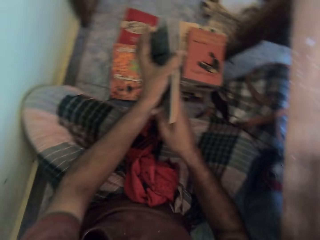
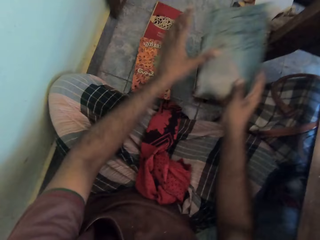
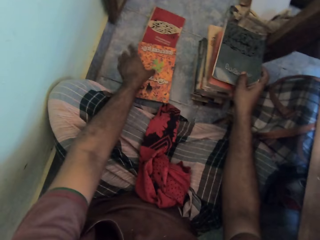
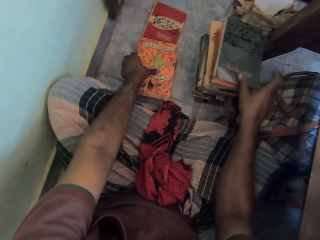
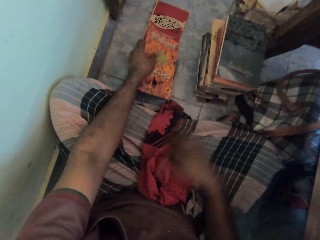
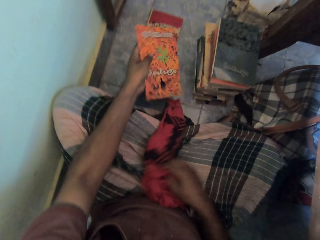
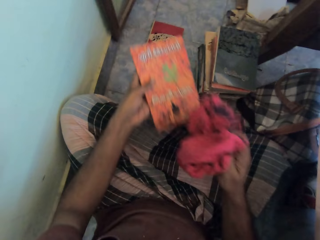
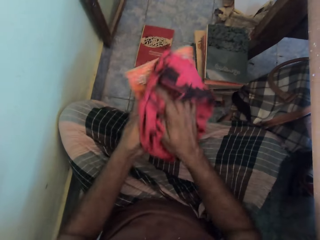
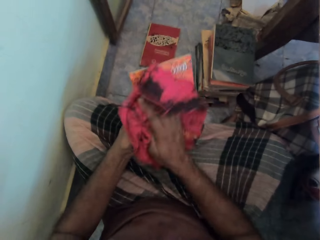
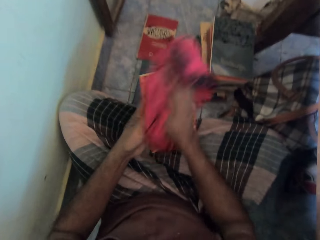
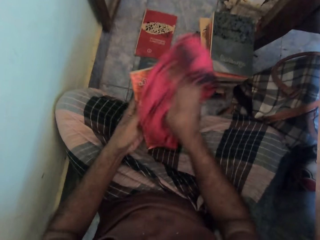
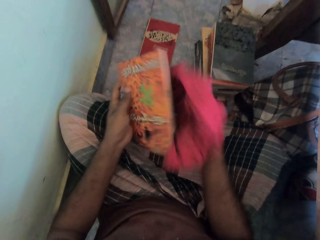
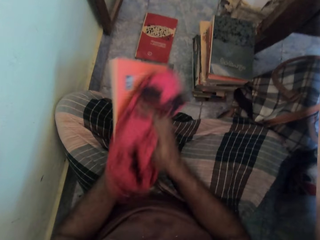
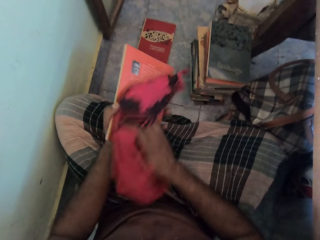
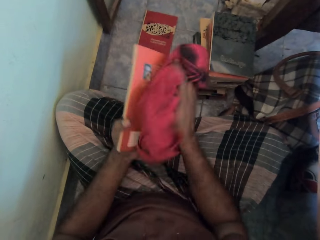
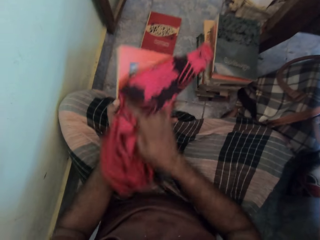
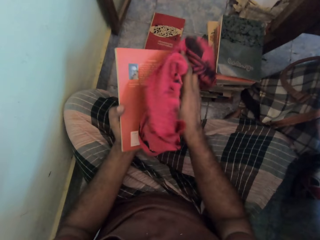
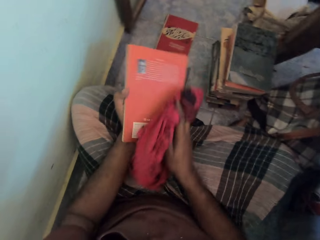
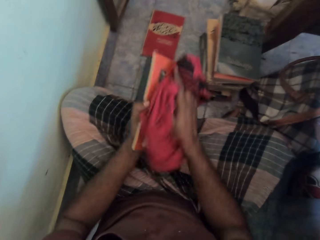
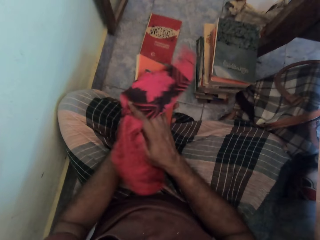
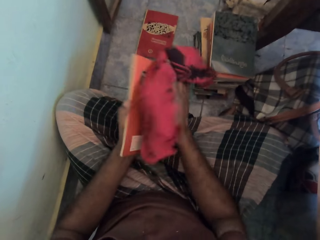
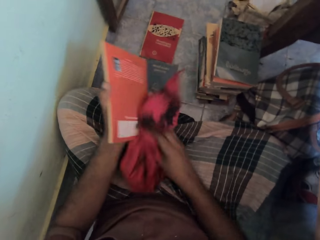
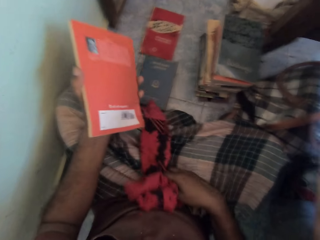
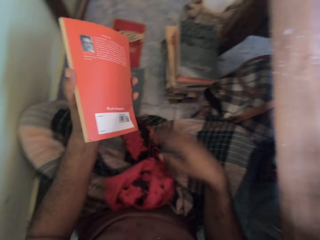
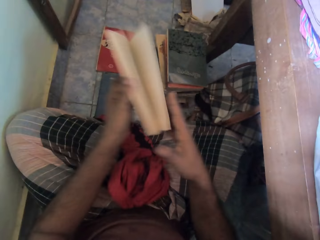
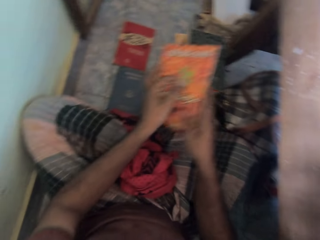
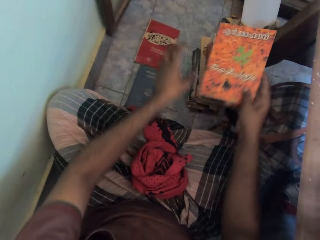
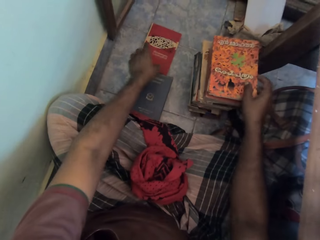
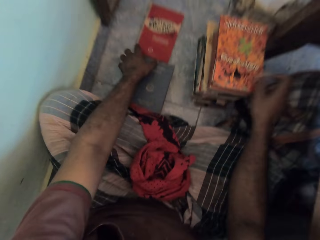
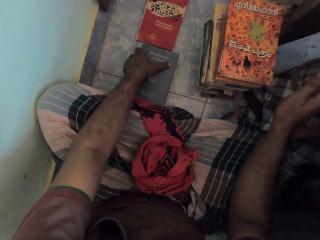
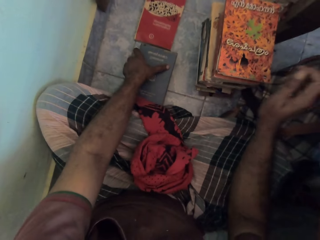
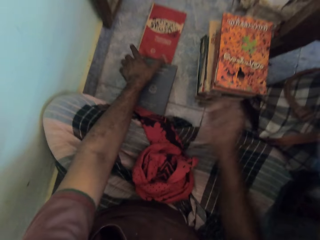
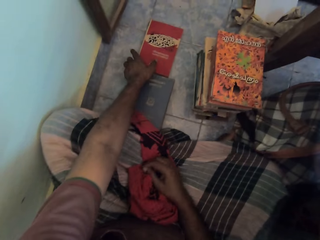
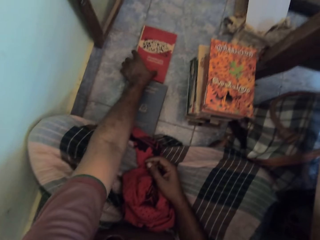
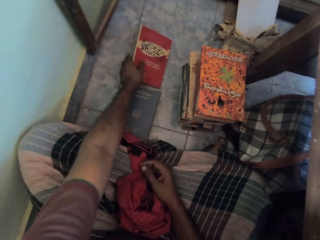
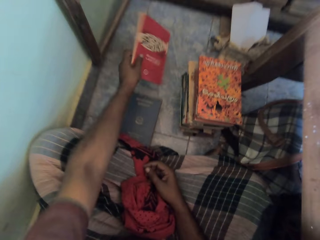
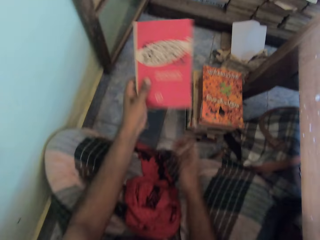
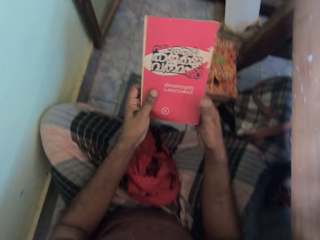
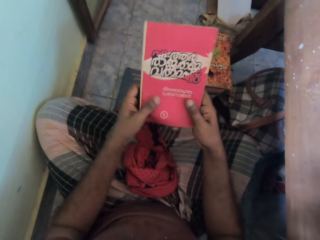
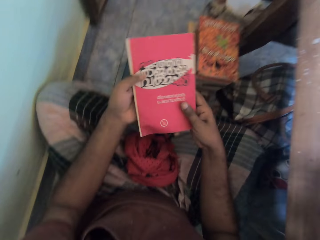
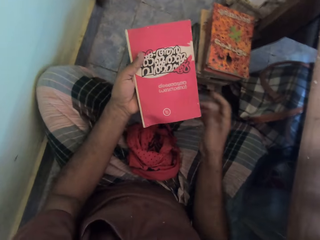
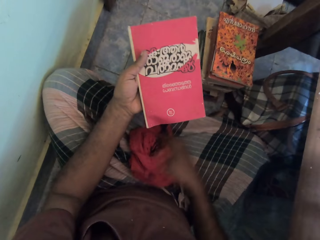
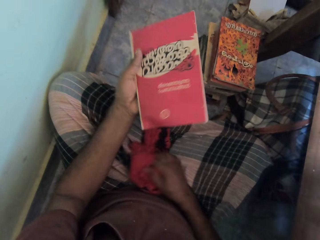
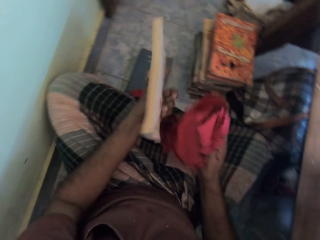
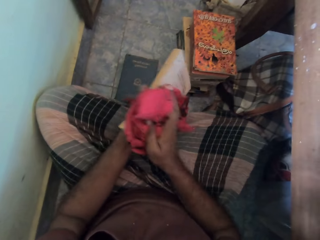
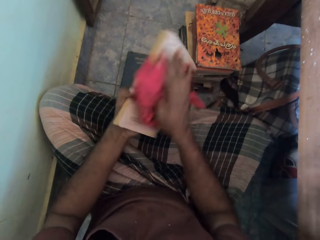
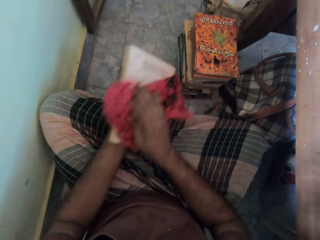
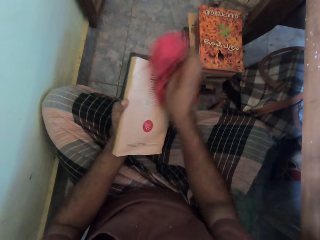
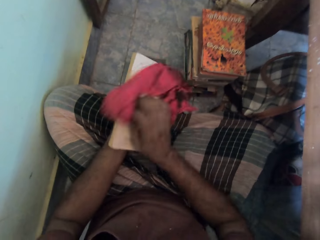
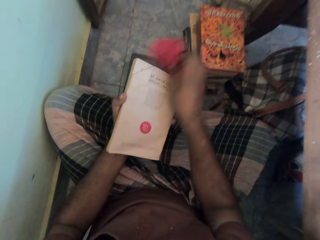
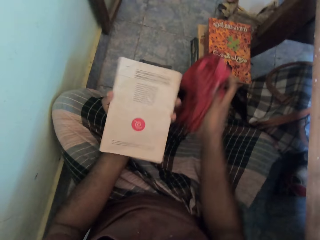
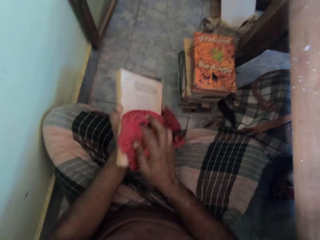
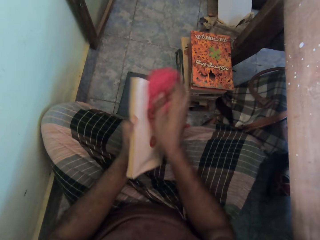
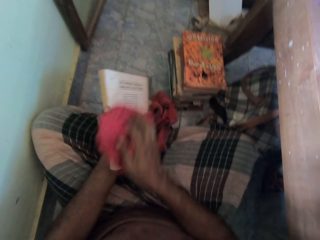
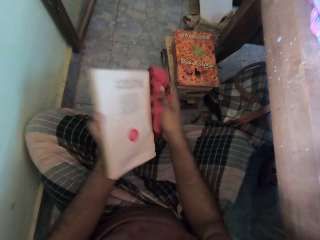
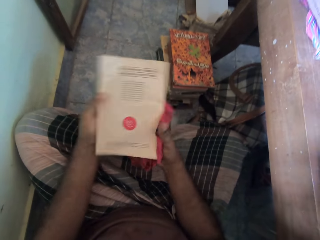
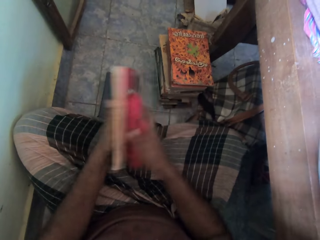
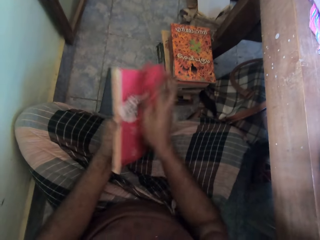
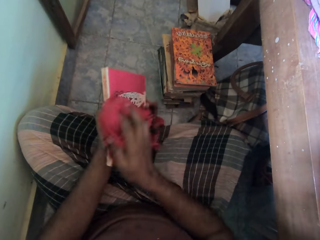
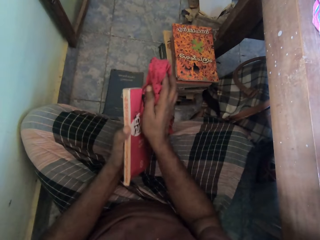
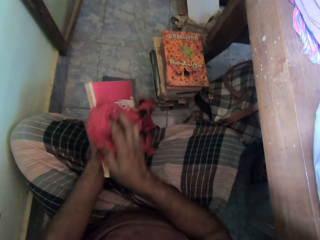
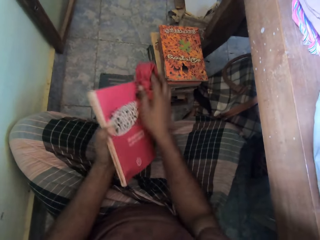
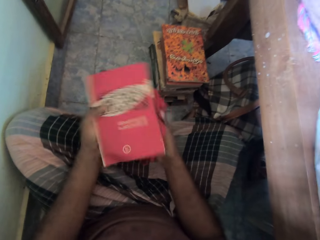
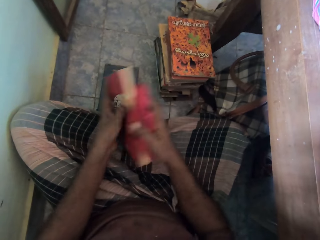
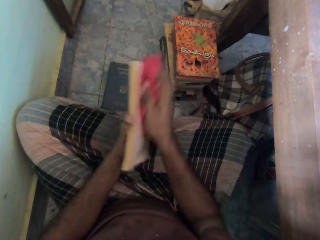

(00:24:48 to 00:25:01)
The camera wearer transfers the book from his left hand to his right hand. He places the book on the stack of books on the floor with his right hand. He picks the book from the stack of books on the floor with his left hand. He cleans the book in his left hand with the rag or towel on his legs. He picks up the towel. He drops the rag on his legs with his right hand. He transfers the book from his left hand to his right hand. He holds the book with both hands. He places the book on the stack of books on the floor with his right hand. He touches the book with the left hand. He picks the book from the stack of books on the floor with his left hand. He holds the book with his hands. He looks at the book. He cleans the book in his left hand with the rag on his legs. He picks up the towel.

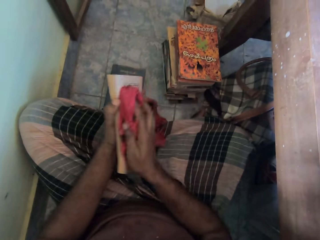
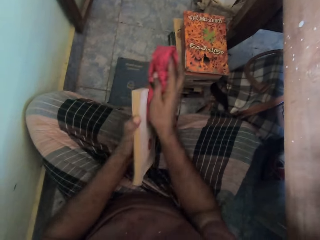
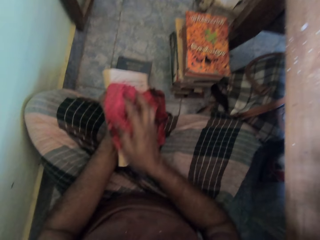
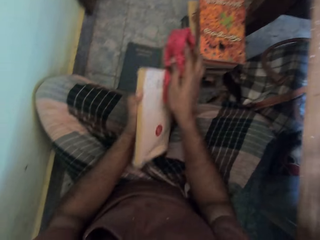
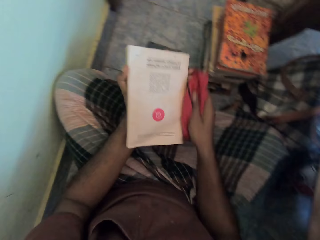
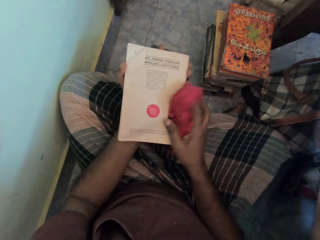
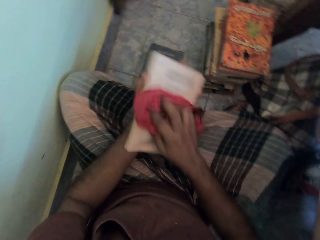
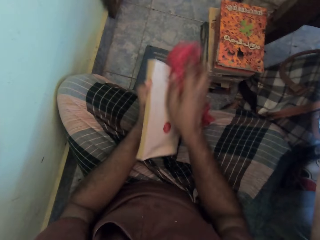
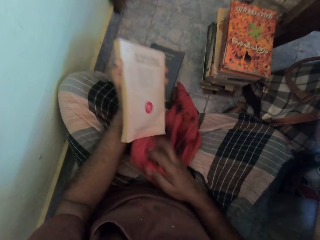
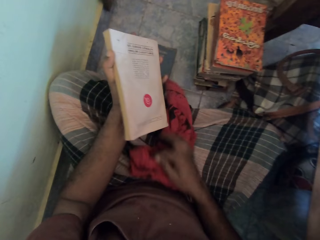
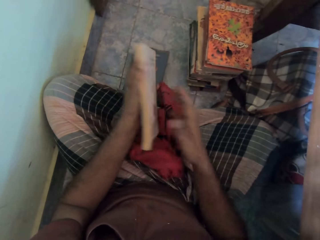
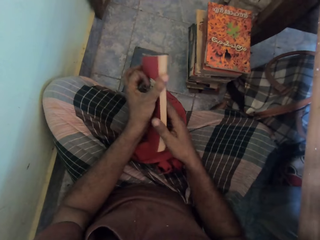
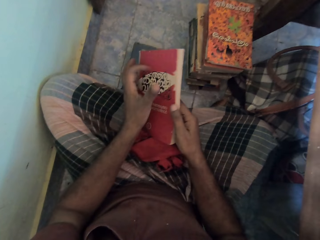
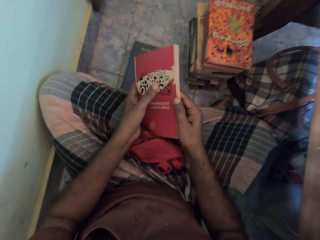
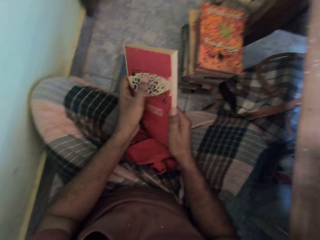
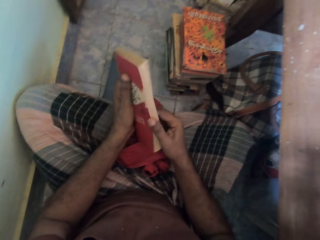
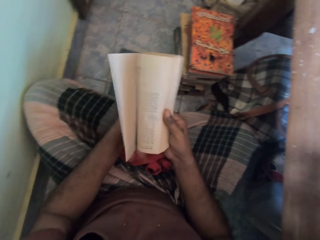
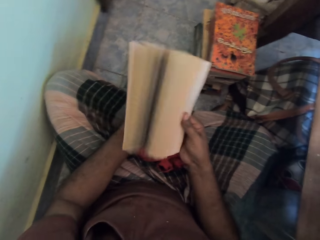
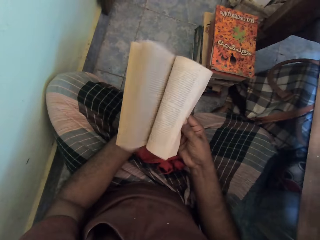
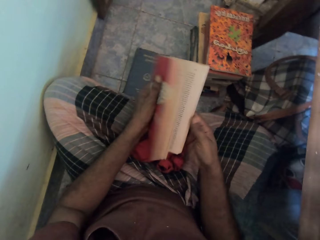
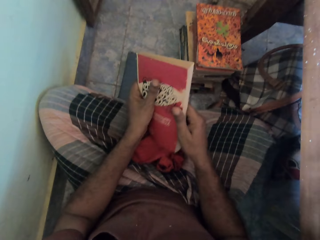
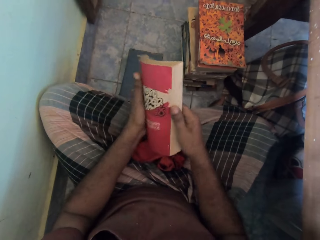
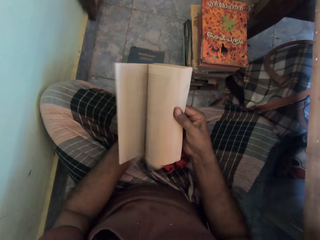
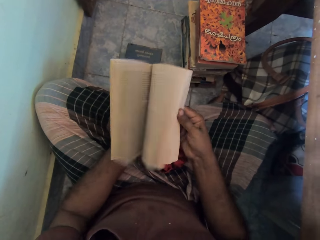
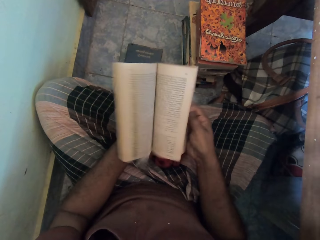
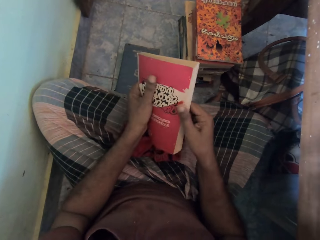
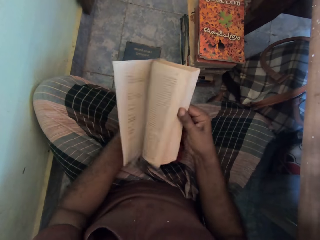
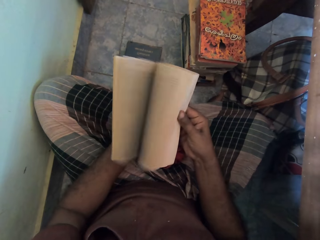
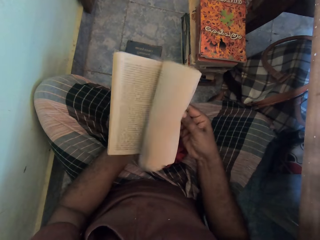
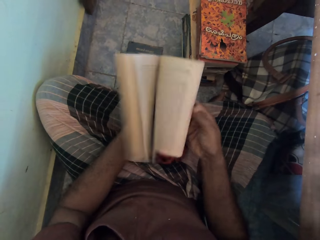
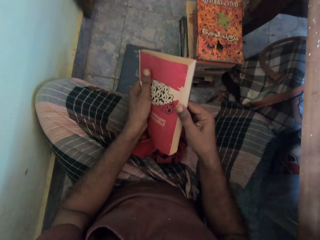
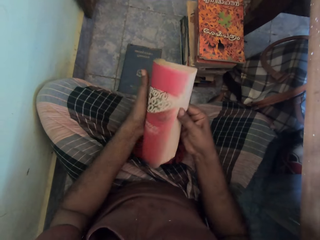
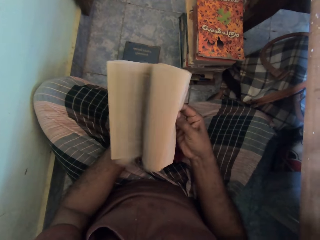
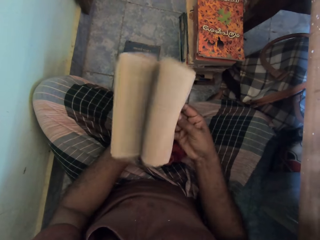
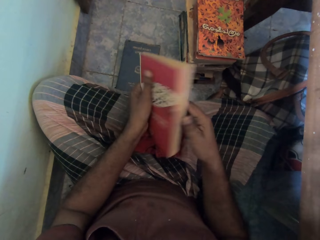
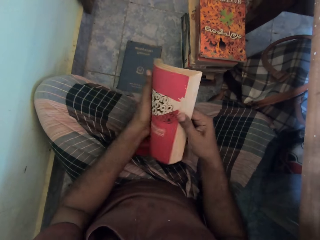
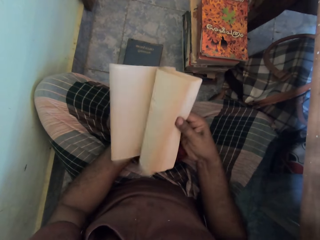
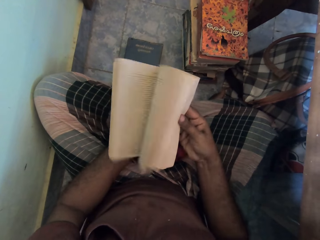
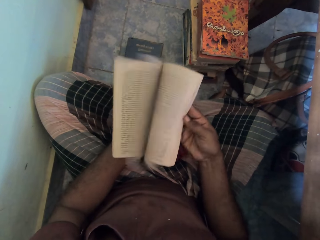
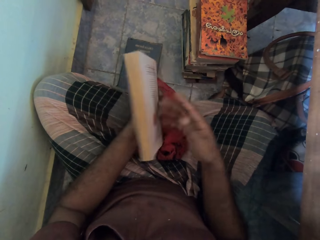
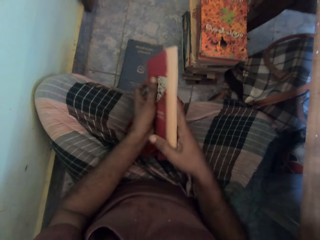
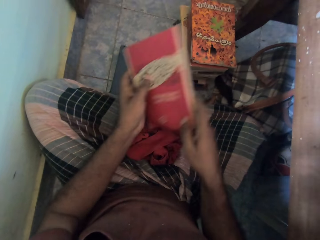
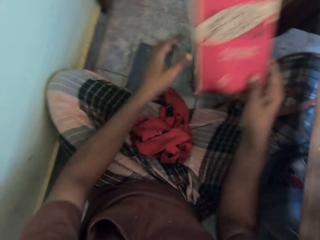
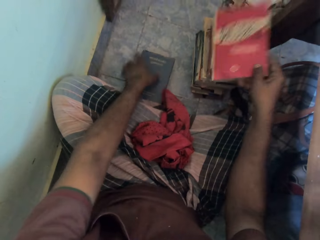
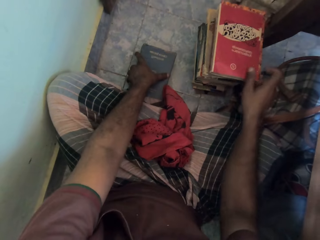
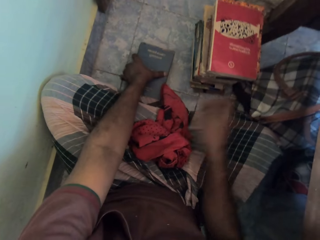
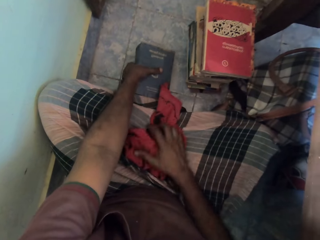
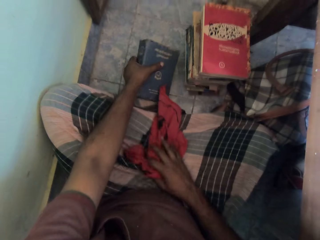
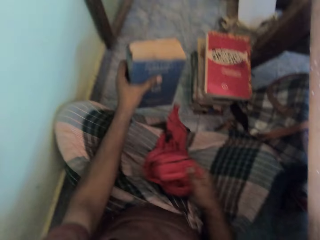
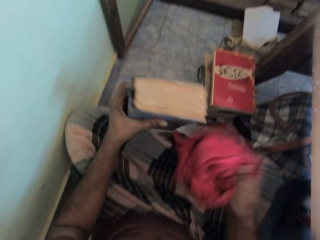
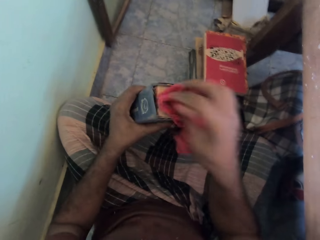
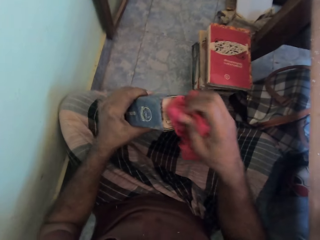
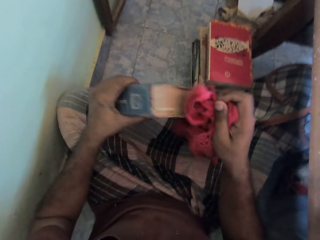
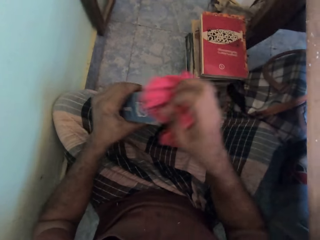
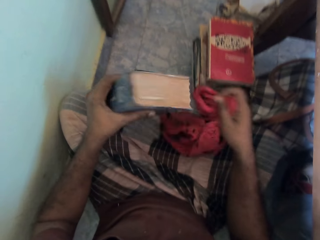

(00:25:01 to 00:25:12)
The camera wearer drops the rag on his legs with his right hand. He flips through the book with his right hand. He opens the book pages. He places the book on the stack of books on the floor with his right hand. He picks the book from the floor with his left hand. He picks the book from the stack of books on the floor with his left hand. He picks up the towel and wipes the book with the towel.
